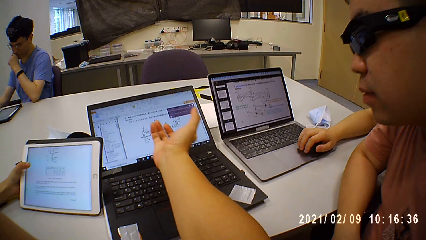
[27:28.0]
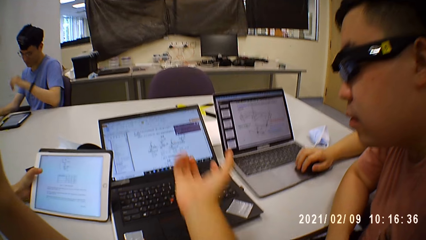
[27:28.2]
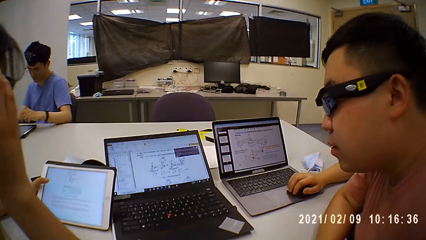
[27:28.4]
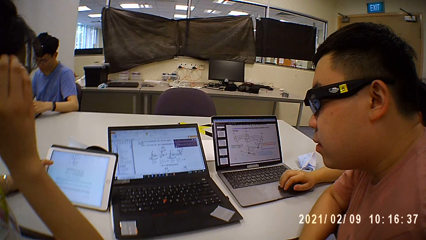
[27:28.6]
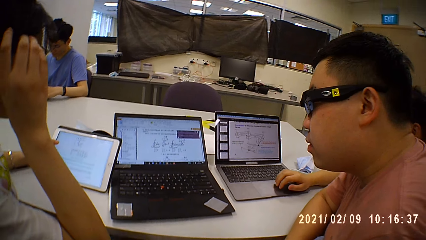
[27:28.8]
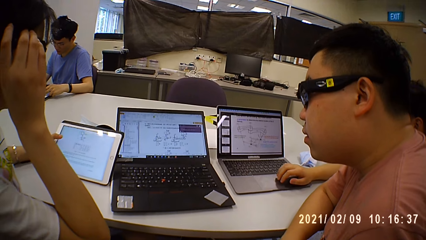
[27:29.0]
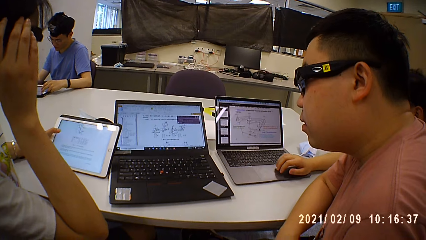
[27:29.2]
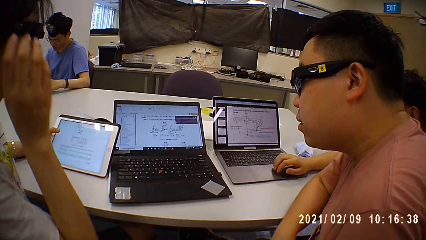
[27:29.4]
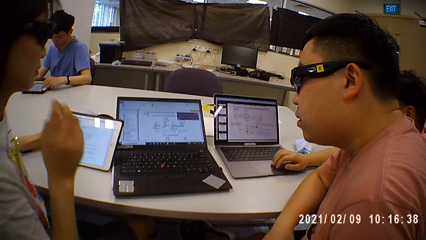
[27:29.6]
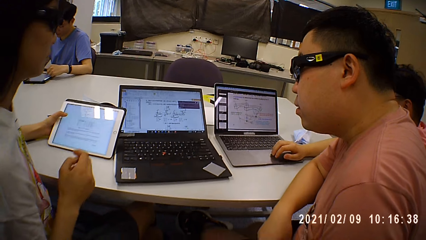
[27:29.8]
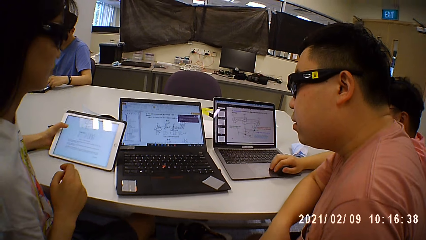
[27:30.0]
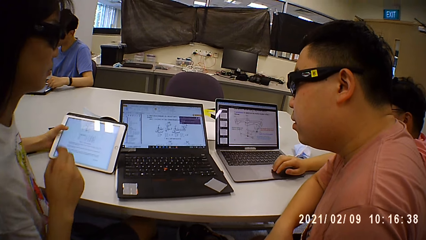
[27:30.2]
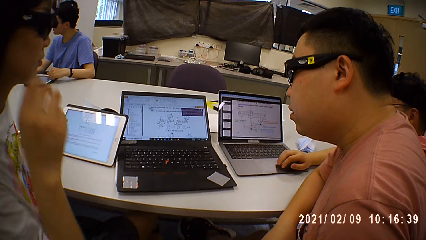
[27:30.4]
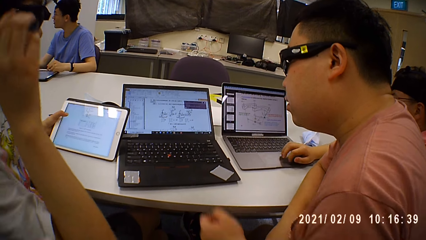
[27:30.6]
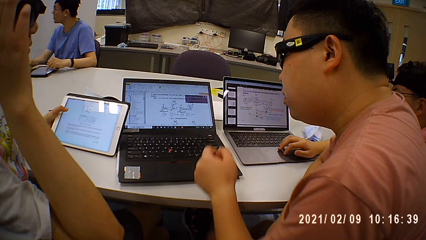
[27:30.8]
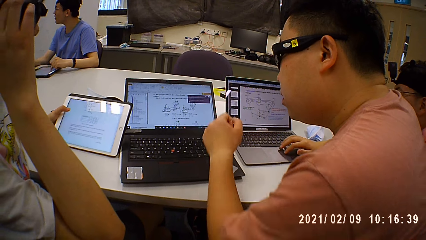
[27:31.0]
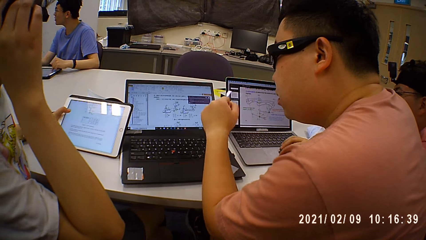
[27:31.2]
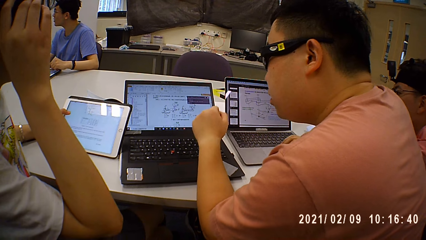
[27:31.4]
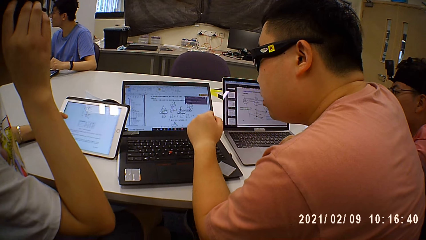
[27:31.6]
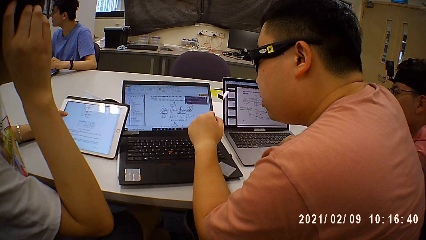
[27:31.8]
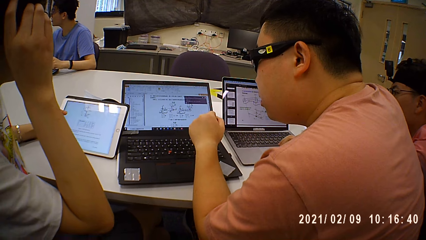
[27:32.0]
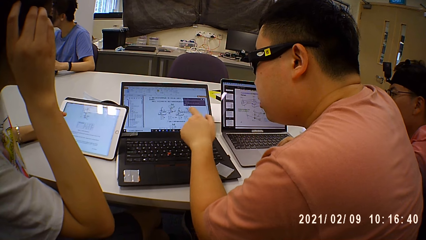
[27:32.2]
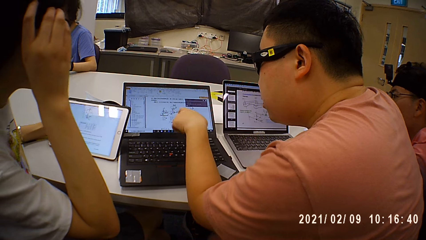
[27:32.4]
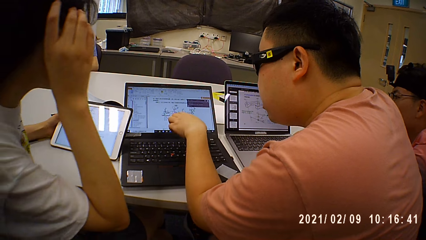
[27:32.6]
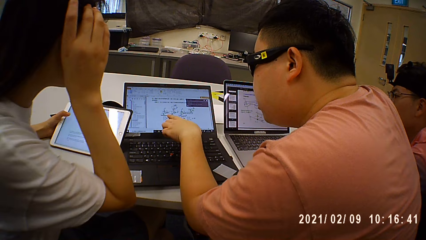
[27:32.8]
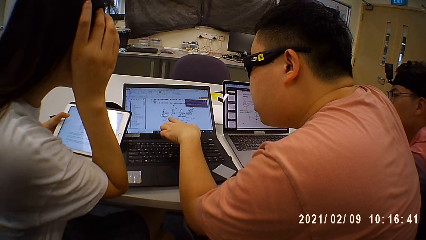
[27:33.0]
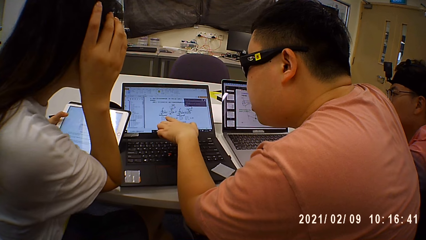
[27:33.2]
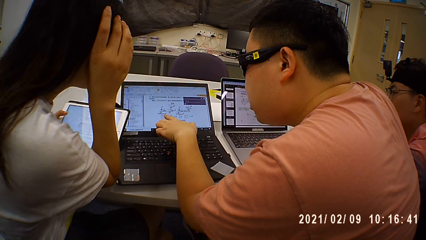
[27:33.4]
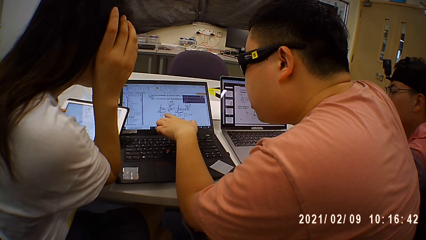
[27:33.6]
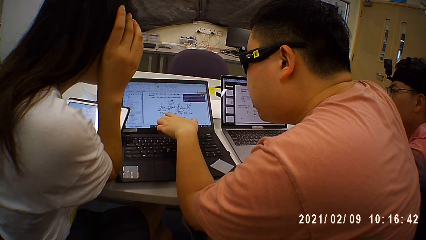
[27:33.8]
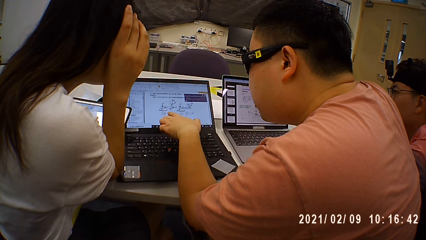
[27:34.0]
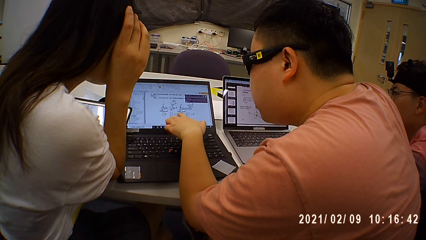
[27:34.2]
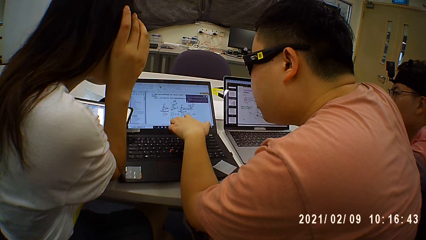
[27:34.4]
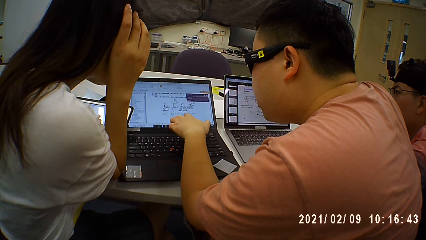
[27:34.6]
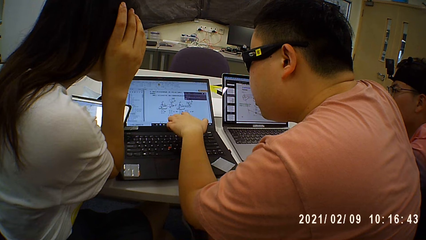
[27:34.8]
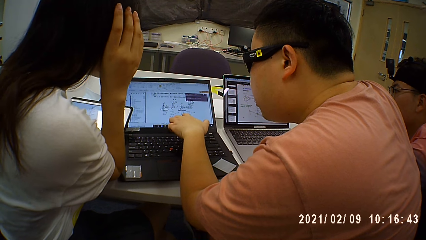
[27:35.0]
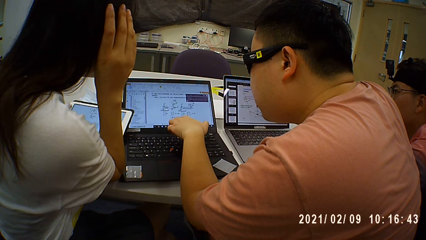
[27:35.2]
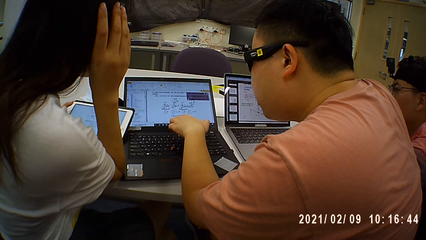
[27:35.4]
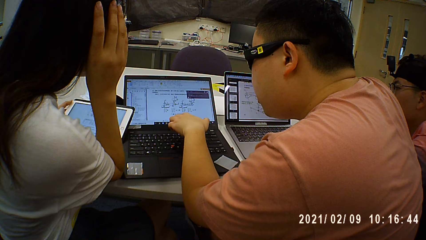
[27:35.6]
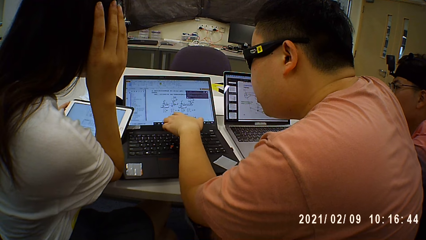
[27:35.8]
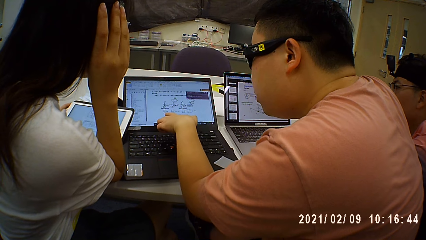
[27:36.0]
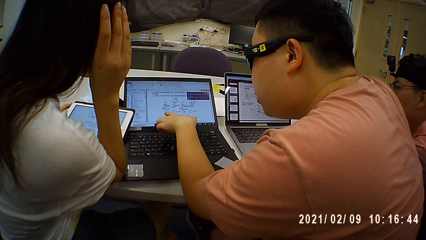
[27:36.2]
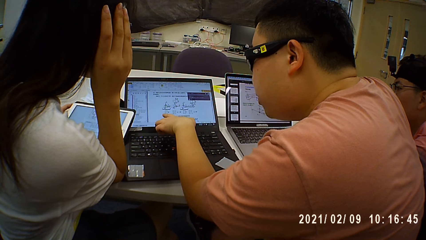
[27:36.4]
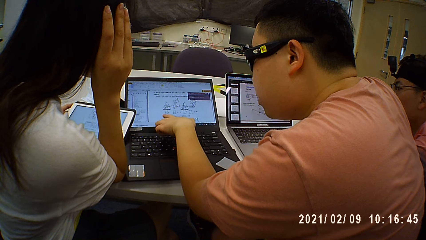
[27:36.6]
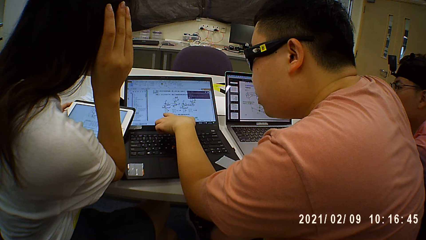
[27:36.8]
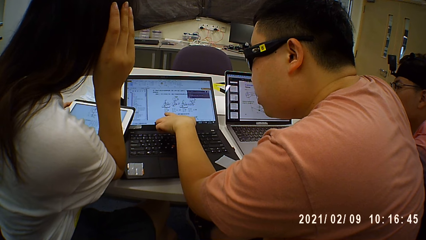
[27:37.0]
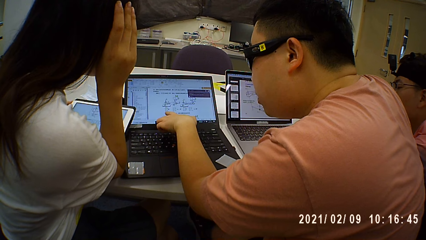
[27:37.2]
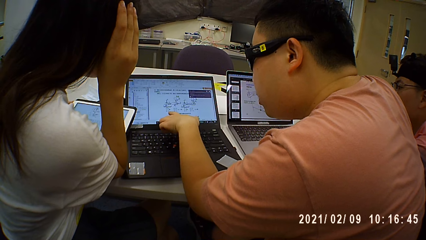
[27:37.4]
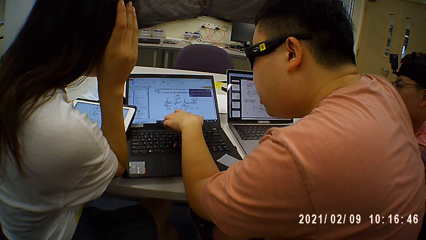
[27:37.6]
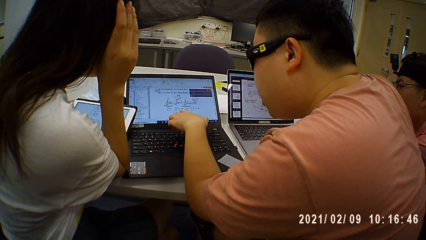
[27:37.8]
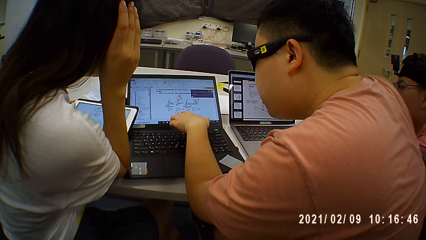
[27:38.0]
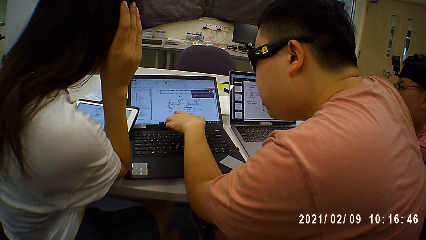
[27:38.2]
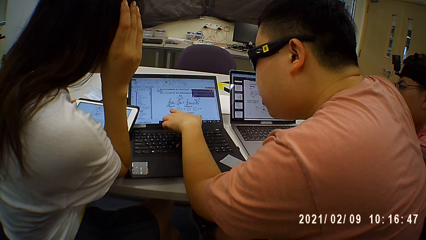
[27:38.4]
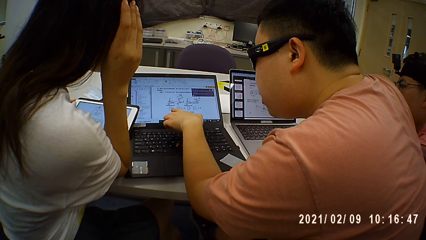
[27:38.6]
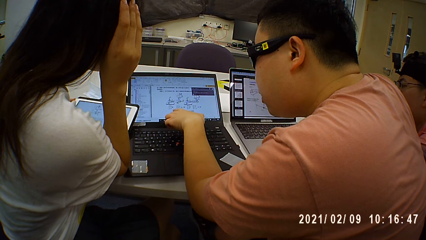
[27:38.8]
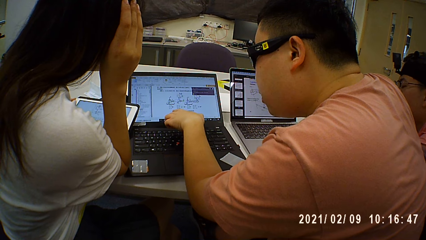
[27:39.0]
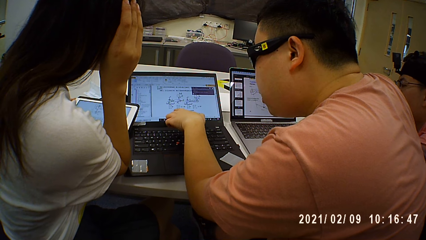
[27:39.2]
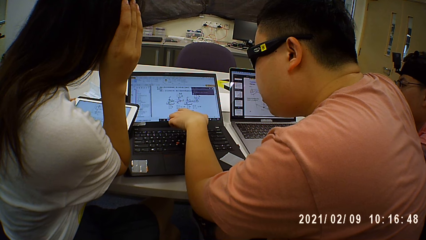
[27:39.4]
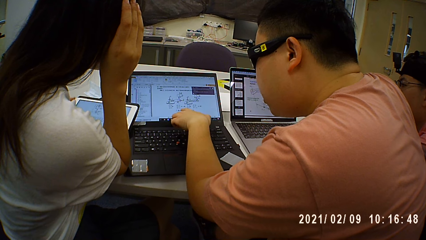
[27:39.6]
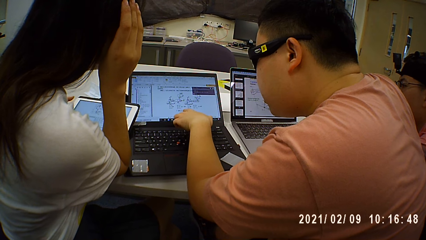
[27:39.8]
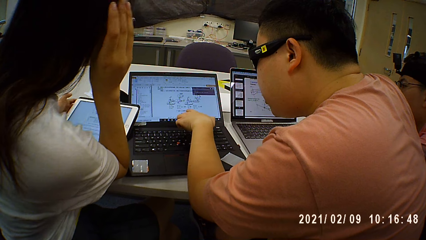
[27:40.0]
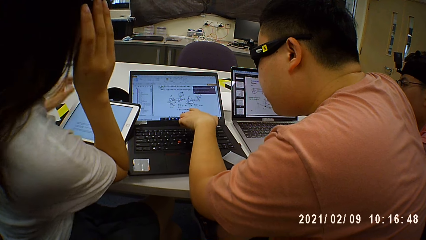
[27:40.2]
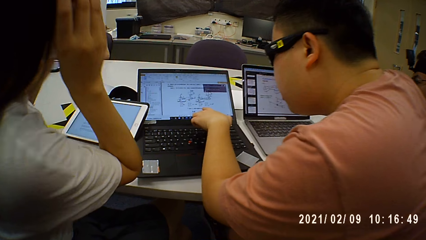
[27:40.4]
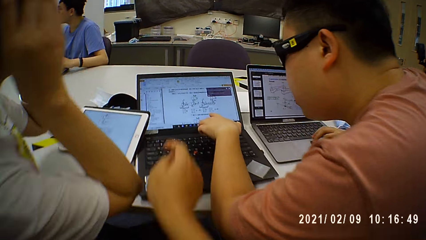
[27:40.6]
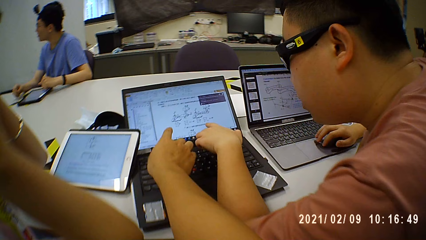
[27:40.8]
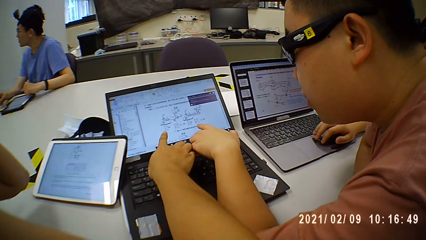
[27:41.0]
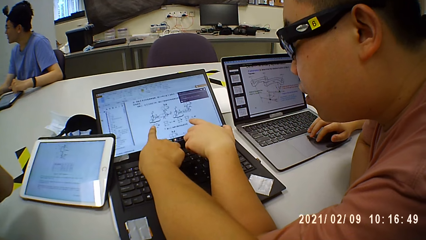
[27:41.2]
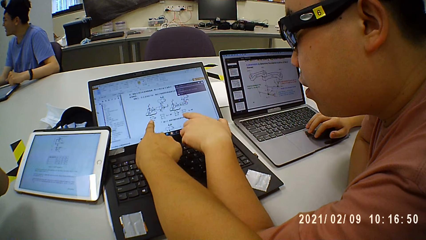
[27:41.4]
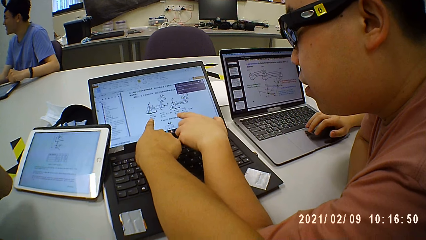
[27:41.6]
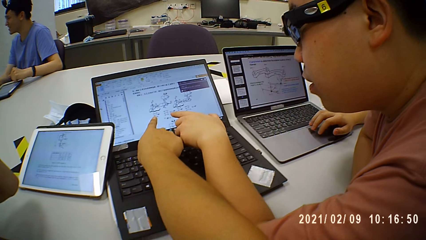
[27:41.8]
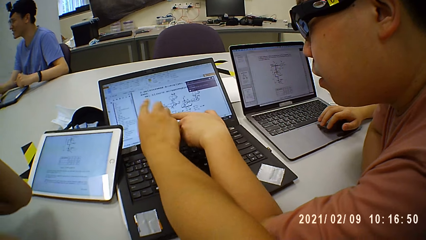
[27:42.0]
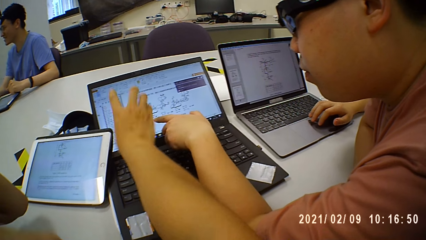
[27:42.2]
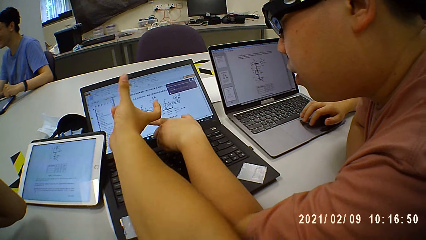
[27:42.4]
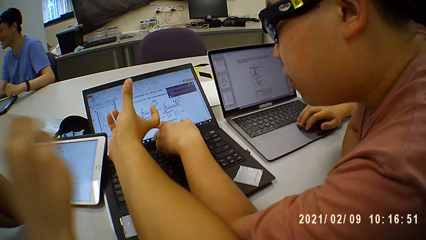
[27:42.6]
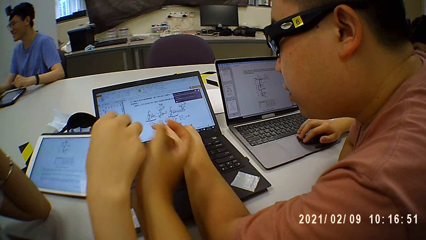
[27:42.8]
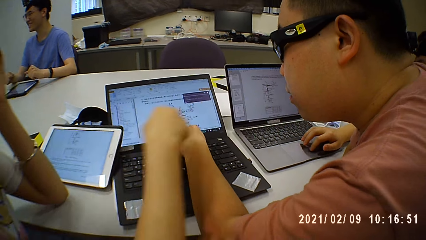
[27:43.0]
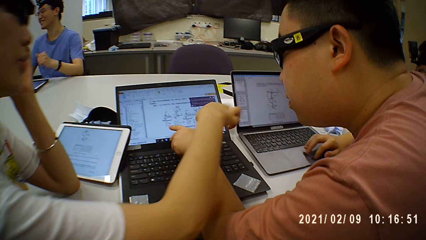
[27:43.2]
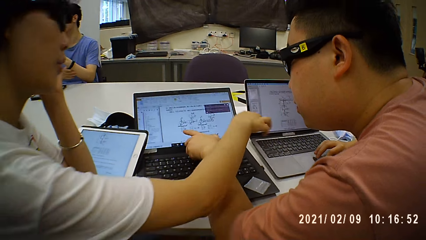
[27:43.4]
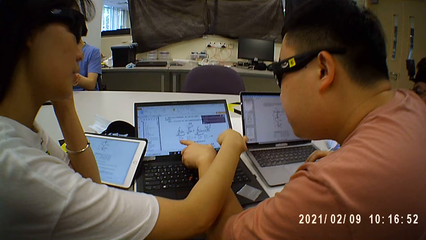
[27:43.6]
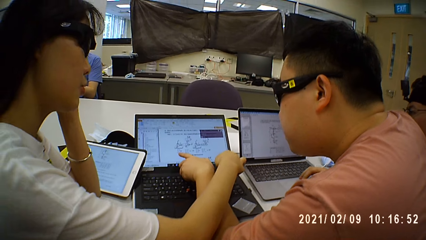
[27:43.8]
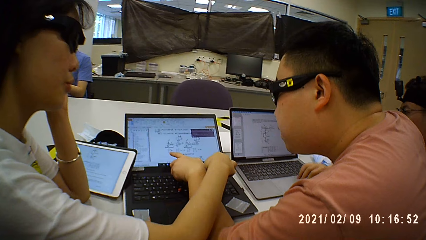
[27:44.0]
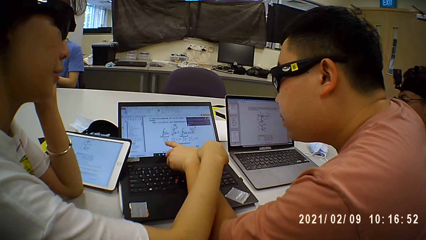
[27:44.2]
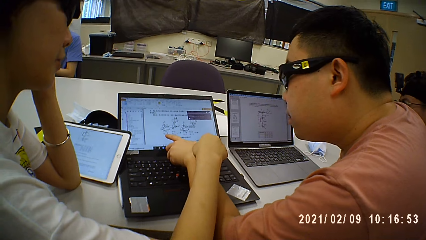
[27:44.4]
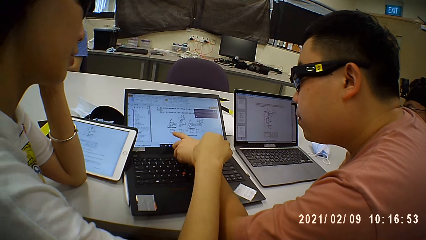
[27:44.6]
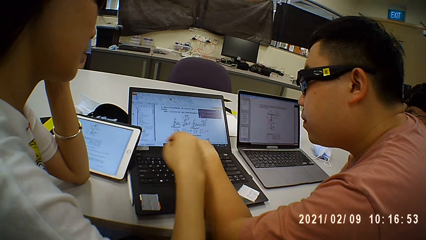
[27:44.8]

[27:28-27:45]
A person adjusts her goggles. Another person scrolls on the tablet. The first person puts the hand down and touches the goggles. A third person points on the laptop screen. The camera wearer shows data on the laptop. The first person looks on the laptop screen. The camera wearer points to data on the laptop.
